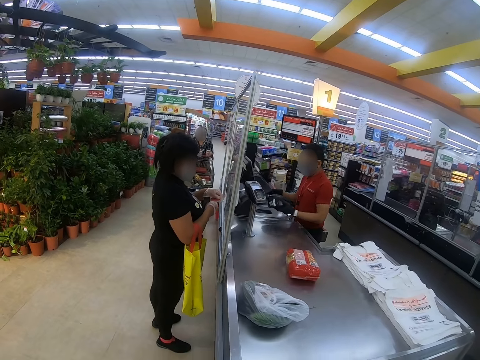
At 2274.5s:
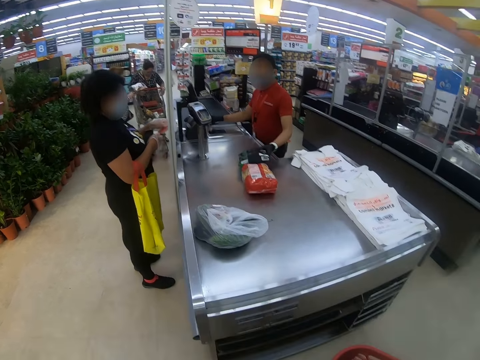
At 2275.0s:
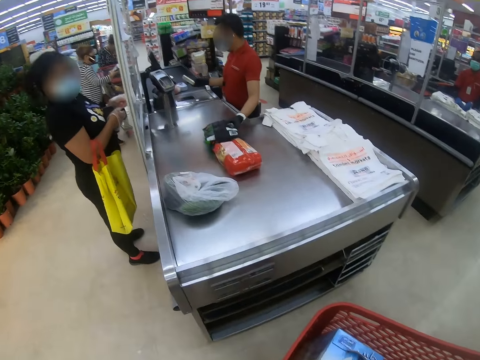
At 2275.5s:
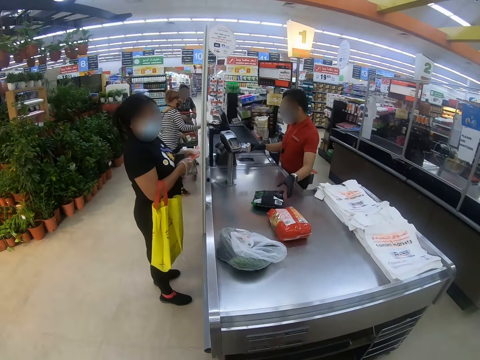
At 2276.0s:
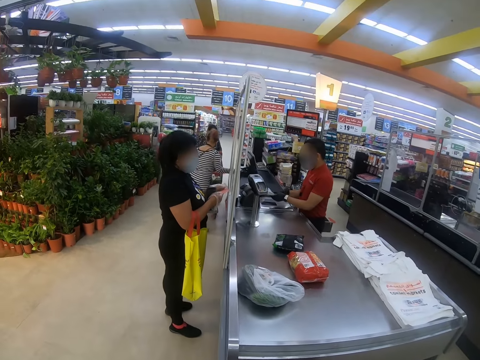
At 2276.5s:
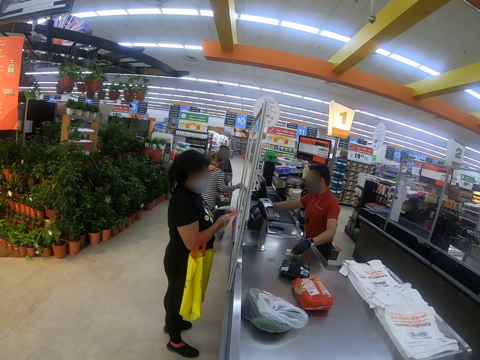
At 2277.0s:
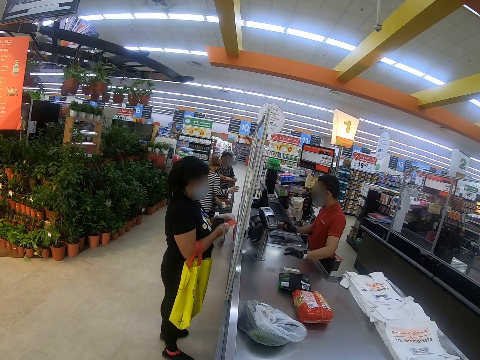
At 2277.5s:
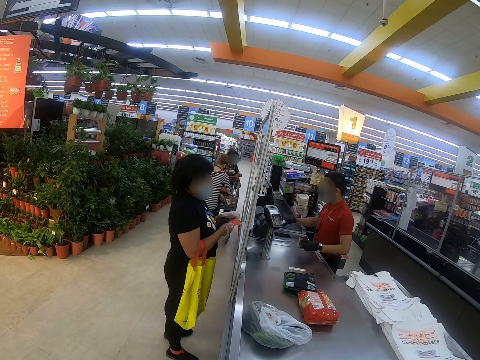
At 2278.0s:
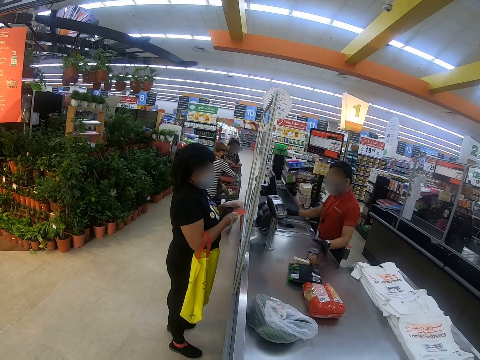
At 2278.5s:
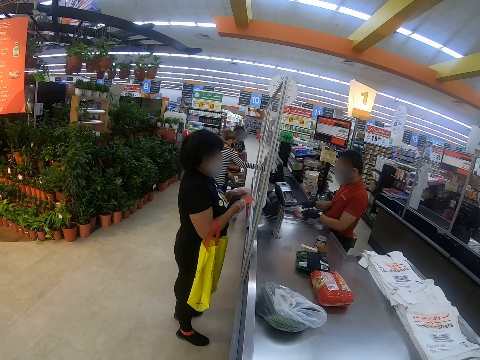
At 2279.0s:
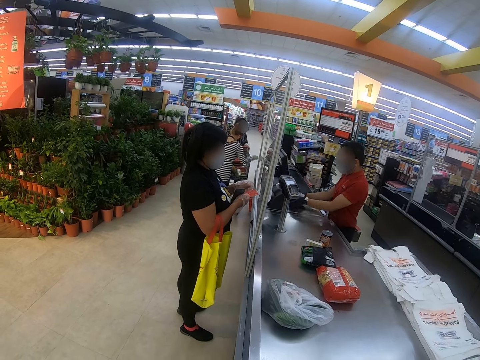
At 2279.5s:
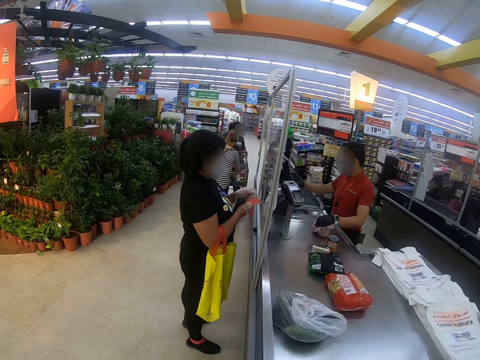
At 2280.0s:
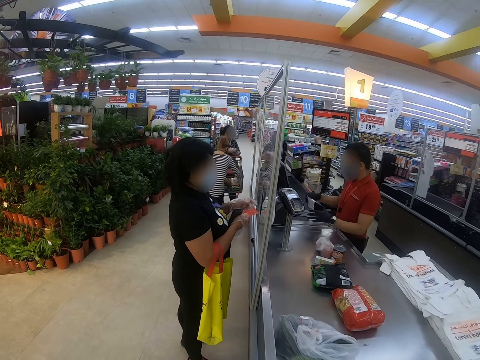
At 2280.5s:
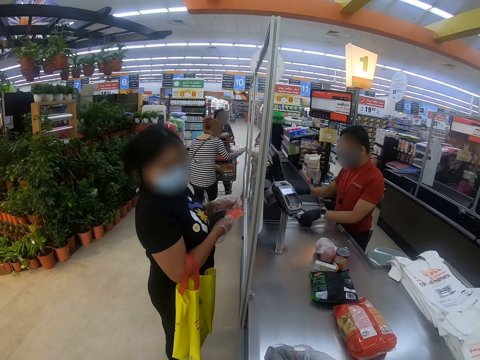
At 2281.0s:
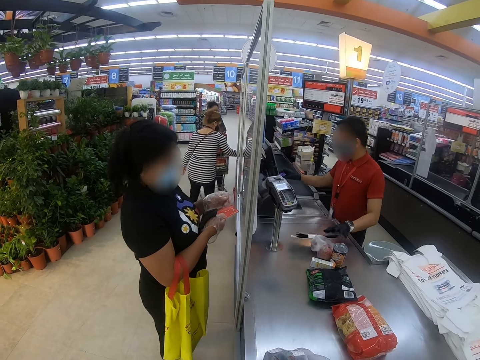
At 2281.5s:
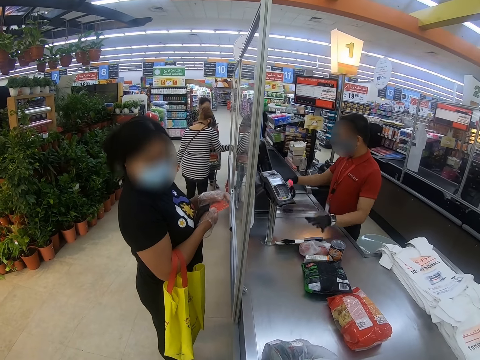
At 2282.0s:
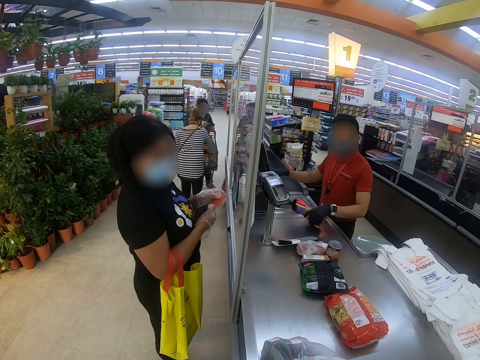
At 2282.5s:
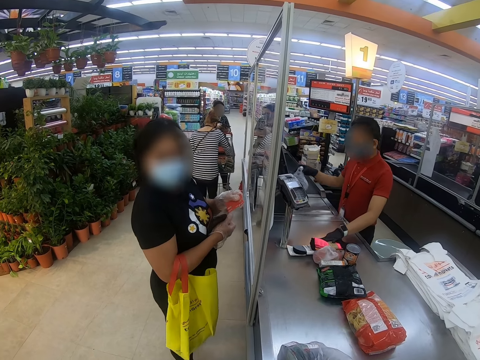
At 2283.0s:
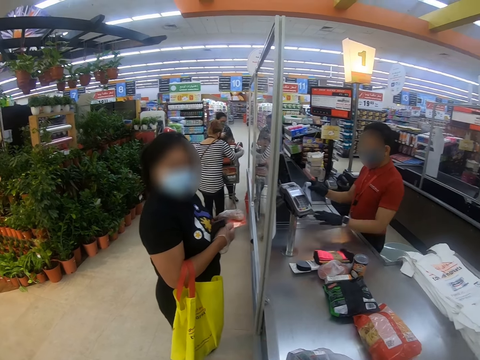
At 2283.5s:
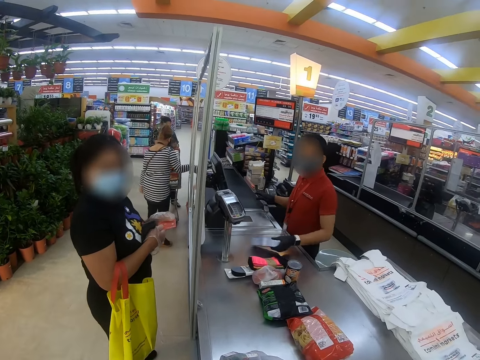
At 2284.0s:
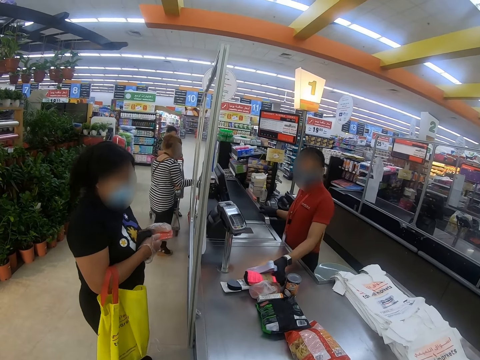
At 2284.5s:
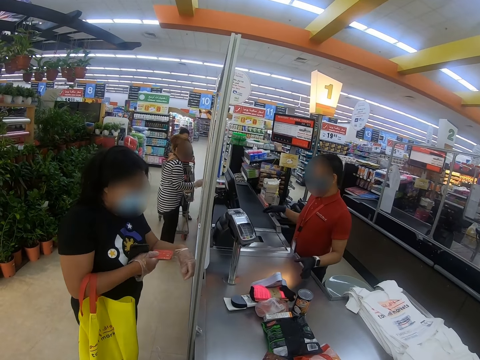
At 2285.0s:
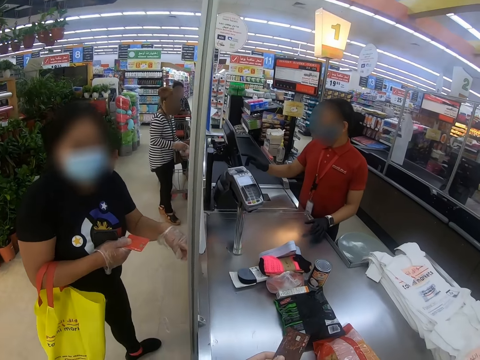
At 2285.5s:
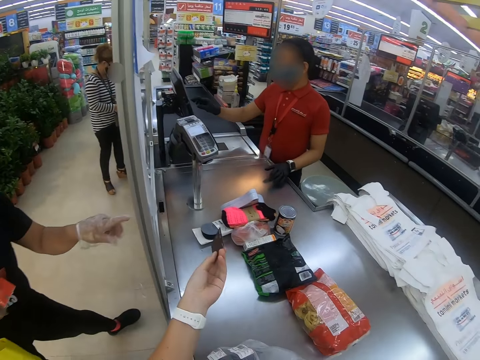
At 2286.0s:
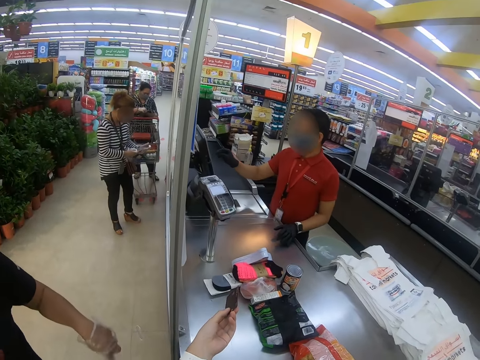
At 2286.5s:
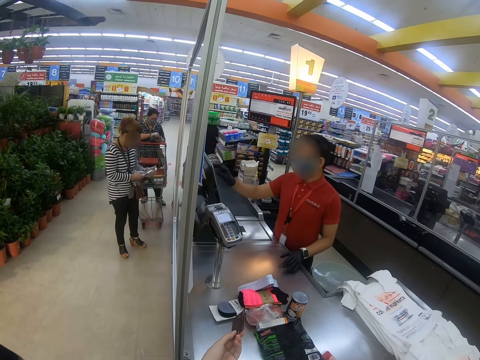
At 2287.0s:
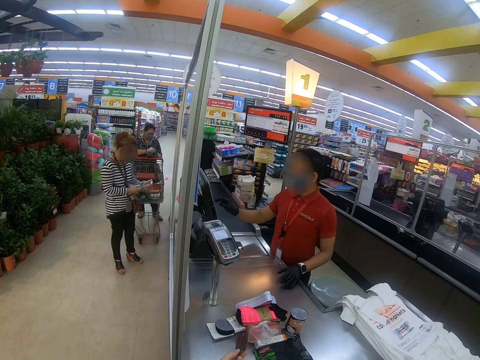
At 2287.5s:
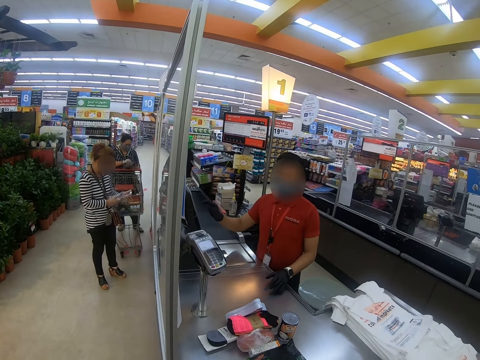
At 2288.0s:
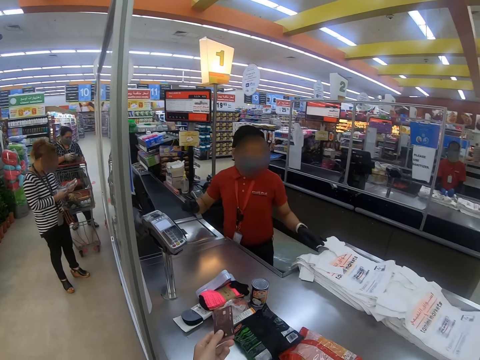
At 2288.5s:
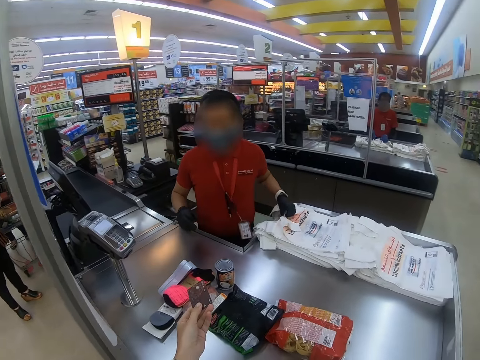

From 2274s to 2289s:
A man puts the packet on the counter. The camera wearer looks around. A lady looks around. The man puts the packet on the counter, moves the packet, picks up the packet, puts the packet on the counter, picks up the packet, and puts the packet on the counter. Another lady puts the packet on the counter. The man puts the packet on the counter. A person converses with the camera wearer. The first lady steps forward. The camera wearer gives another person the smart card. They look around. The man picks up the bag.

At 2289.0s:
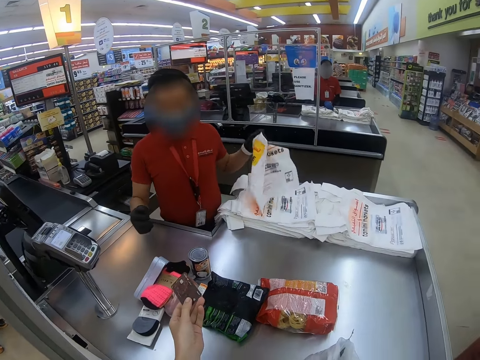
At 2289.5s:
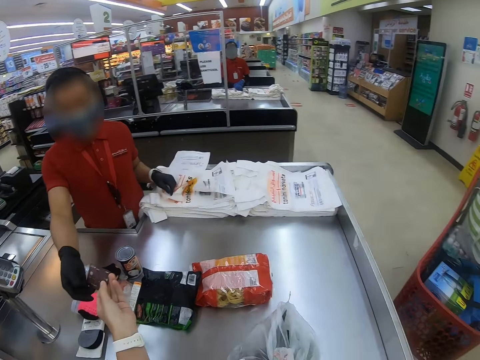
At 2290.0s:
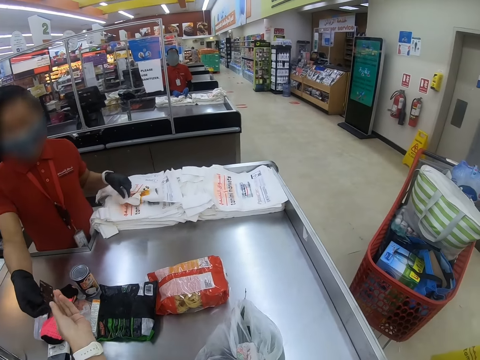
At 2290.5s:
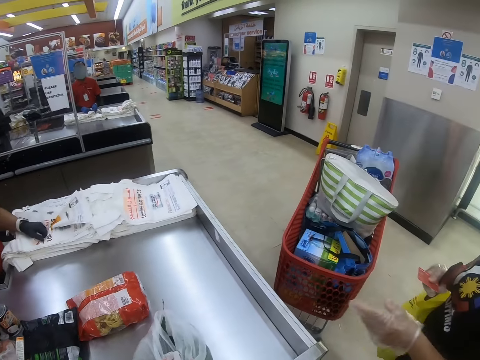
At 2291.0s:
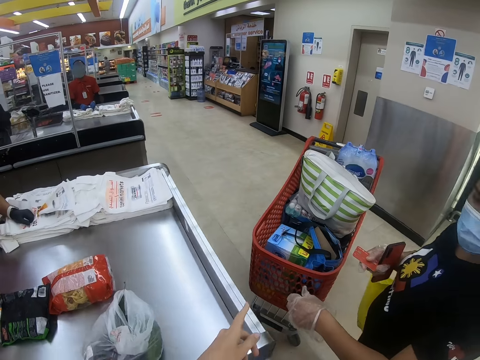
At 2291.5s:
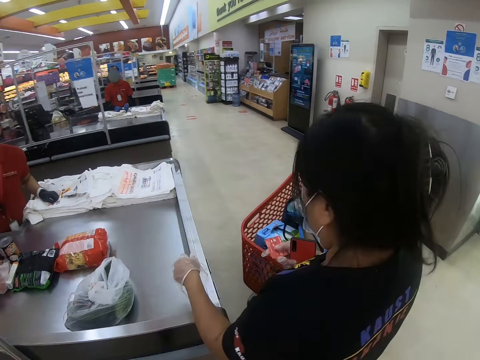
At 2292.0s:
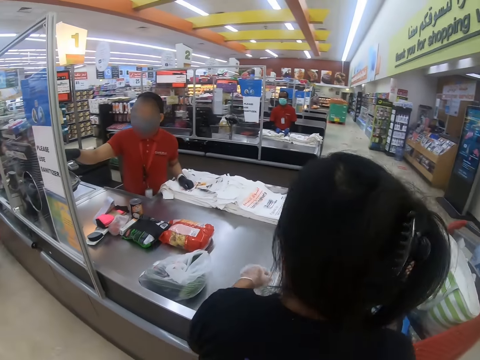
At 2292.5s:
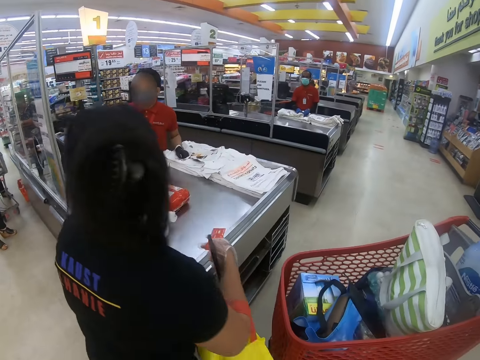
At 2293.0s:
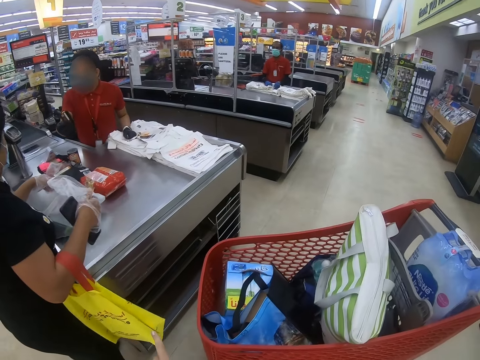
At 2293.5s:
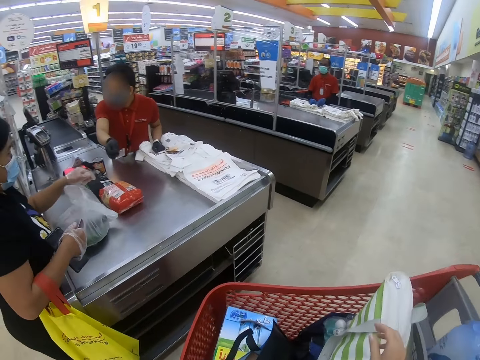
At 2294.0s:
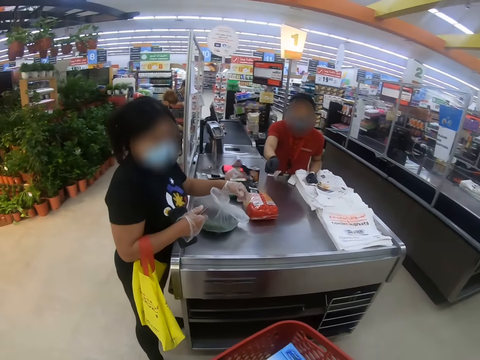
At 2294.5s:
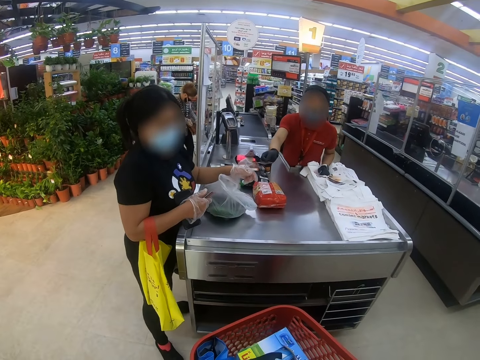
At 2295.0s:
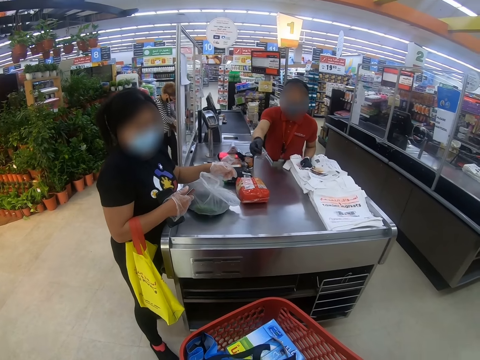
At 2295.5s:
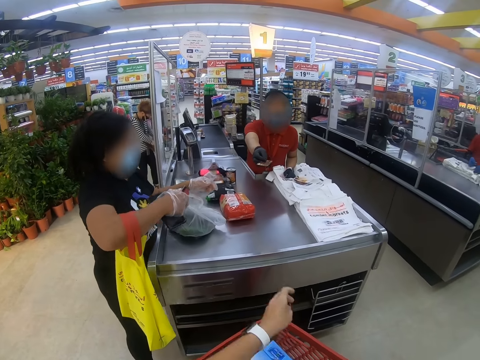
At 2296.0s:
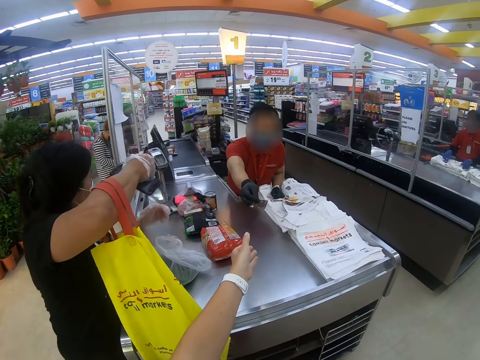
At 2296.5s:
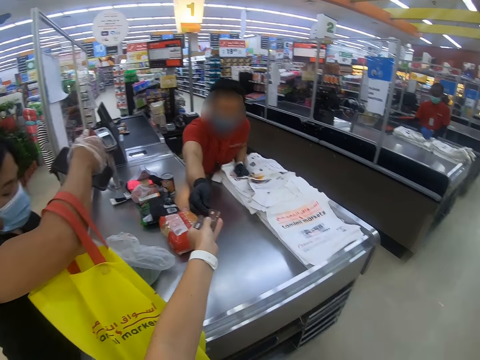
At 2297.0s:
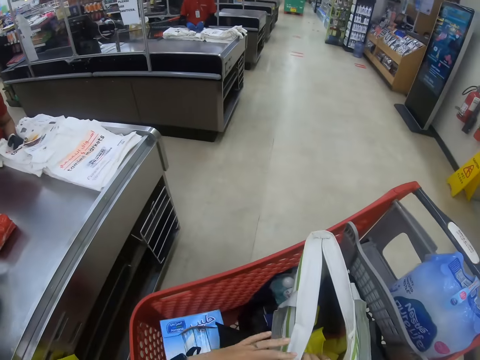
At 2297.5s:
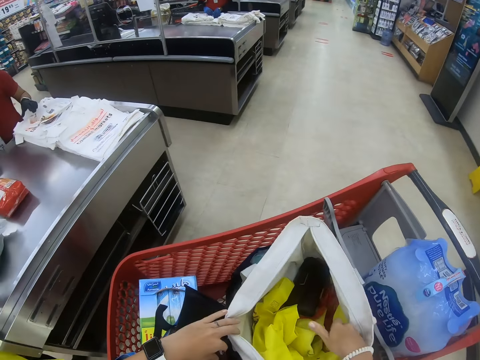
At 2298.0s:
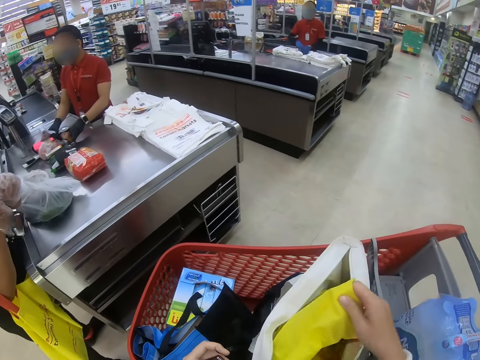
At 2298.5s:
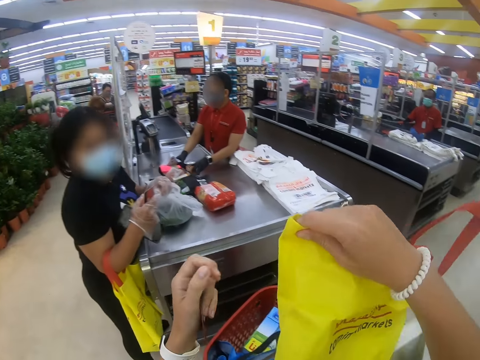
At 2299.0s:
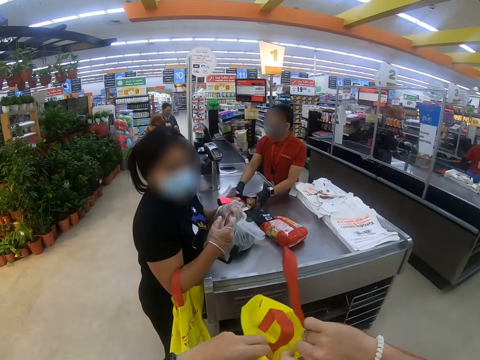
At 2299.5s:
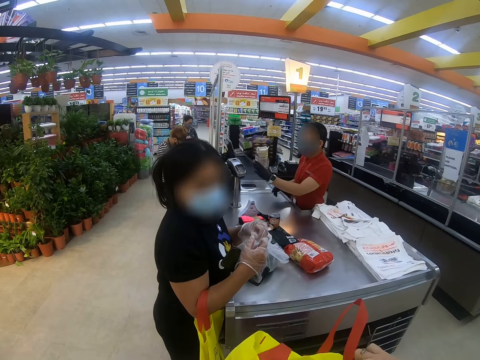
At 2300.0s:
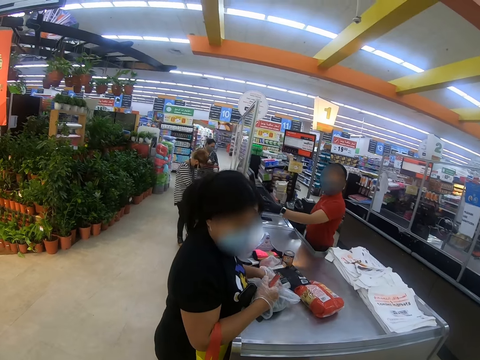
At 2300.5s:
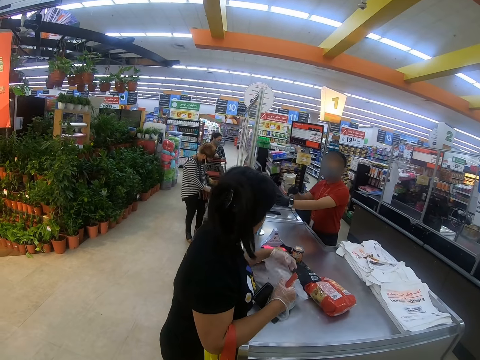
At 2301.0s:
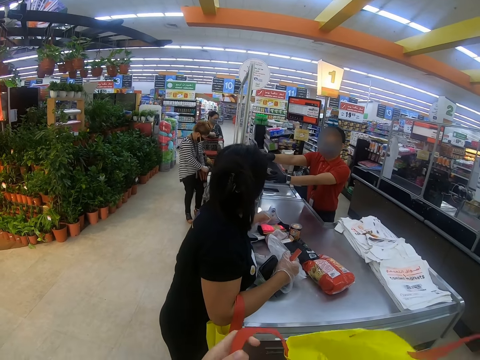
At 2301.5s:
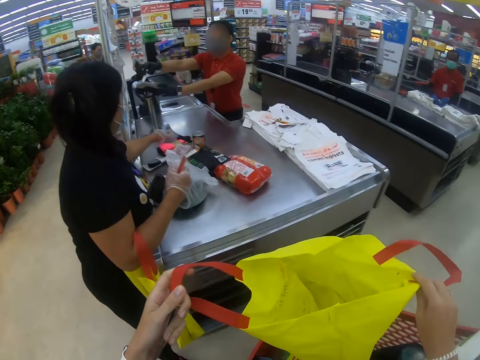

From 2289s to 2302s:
The camera wearer passes the card to a man. They step forward. They converse with a person. A lady looks around. The camera wearer looks around. The man gives the camera wearer the smart card. The camera wearer picks up the bag. They remove a shopping bag from the bag. Another lady picks up something.
